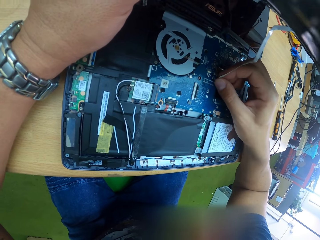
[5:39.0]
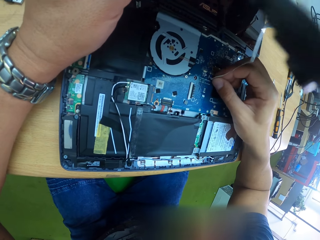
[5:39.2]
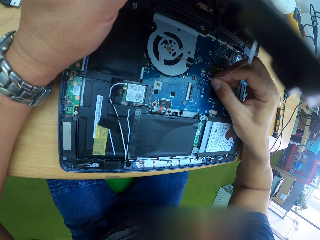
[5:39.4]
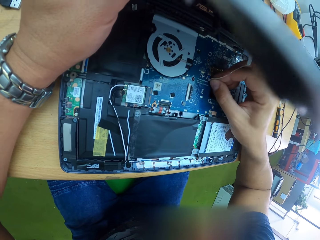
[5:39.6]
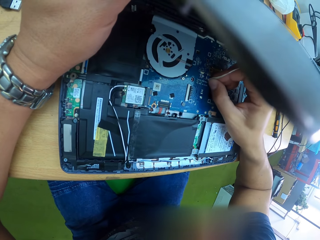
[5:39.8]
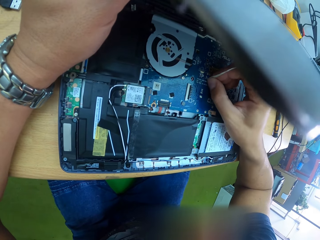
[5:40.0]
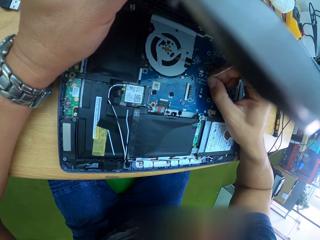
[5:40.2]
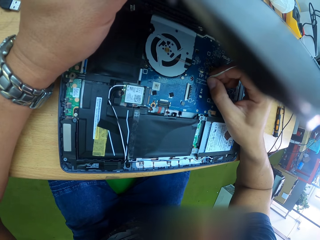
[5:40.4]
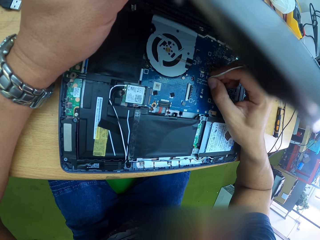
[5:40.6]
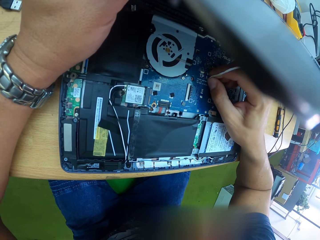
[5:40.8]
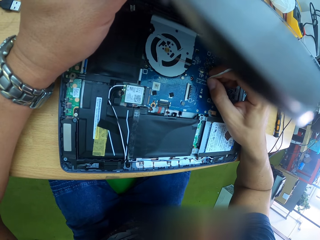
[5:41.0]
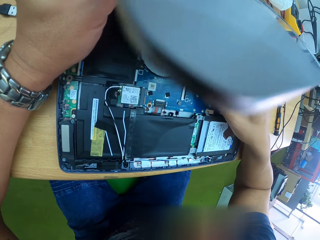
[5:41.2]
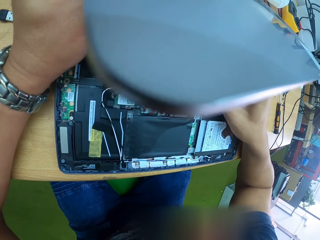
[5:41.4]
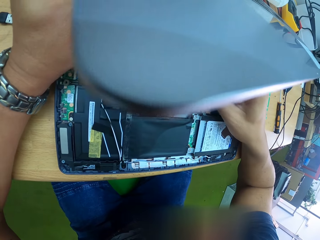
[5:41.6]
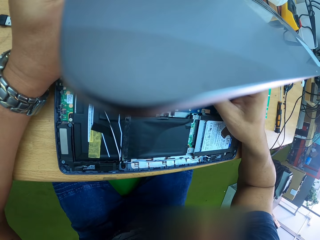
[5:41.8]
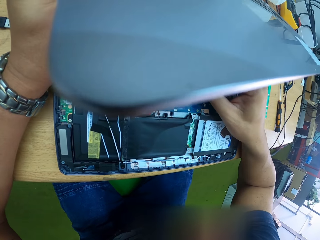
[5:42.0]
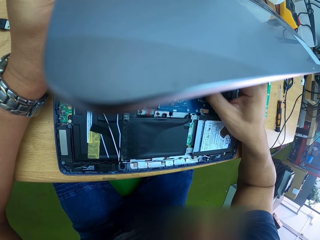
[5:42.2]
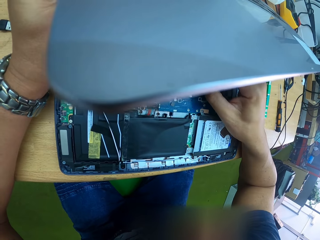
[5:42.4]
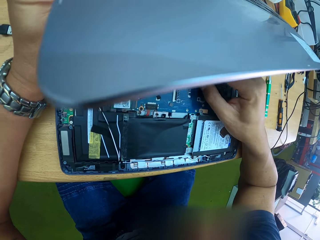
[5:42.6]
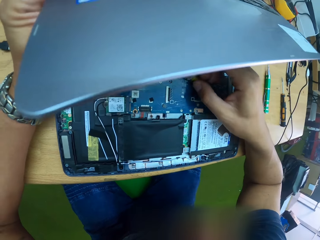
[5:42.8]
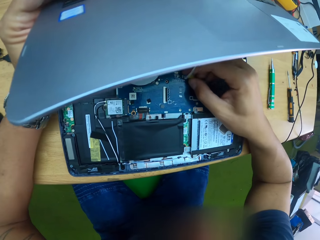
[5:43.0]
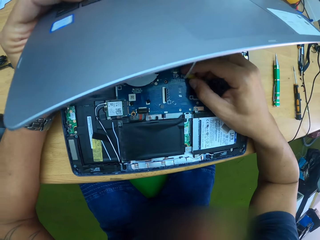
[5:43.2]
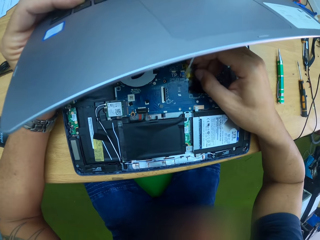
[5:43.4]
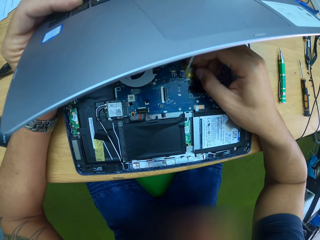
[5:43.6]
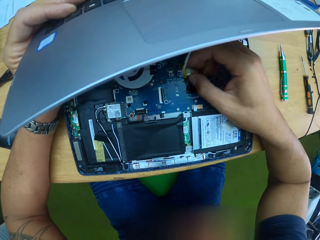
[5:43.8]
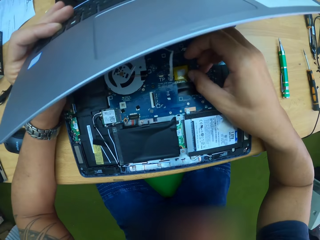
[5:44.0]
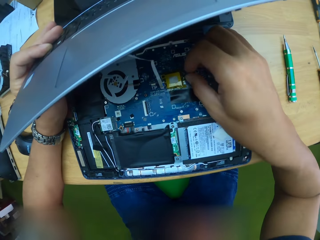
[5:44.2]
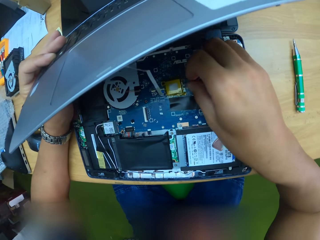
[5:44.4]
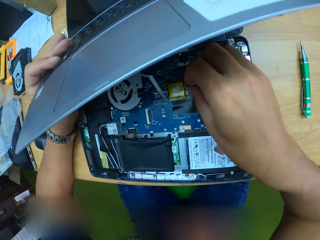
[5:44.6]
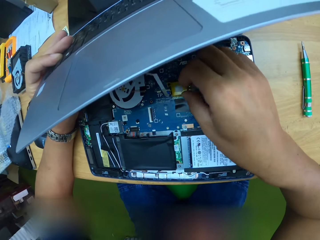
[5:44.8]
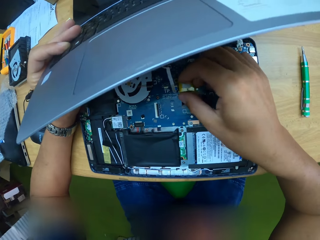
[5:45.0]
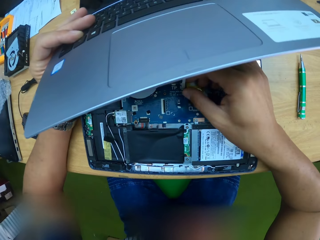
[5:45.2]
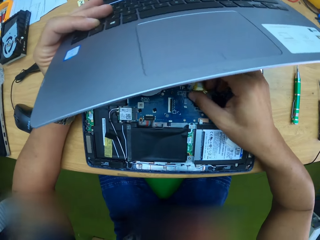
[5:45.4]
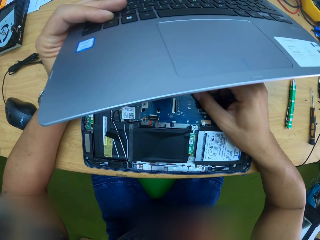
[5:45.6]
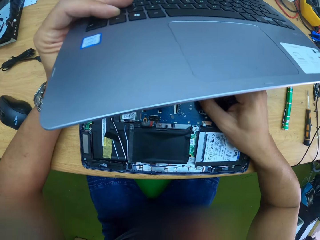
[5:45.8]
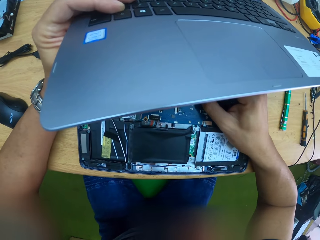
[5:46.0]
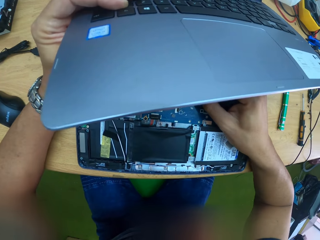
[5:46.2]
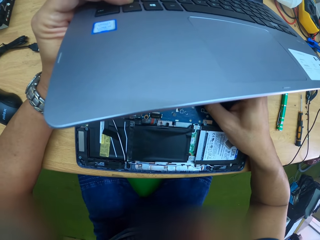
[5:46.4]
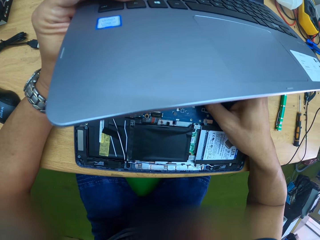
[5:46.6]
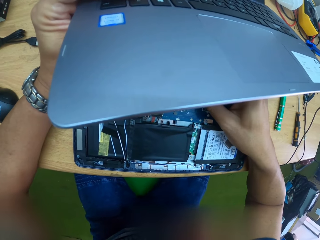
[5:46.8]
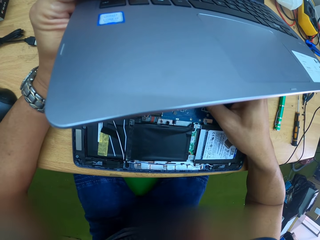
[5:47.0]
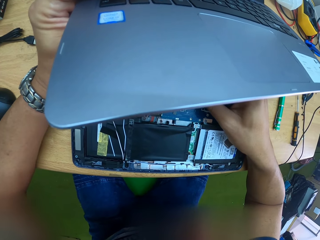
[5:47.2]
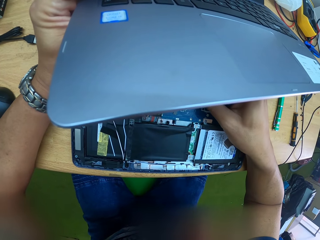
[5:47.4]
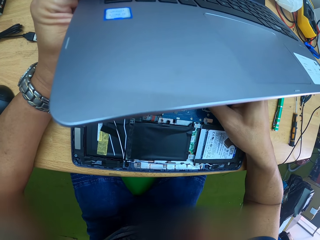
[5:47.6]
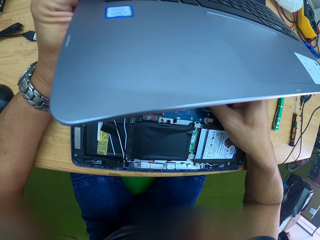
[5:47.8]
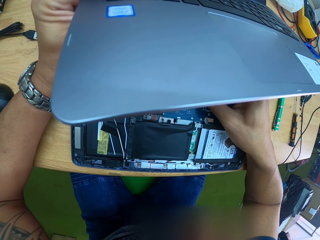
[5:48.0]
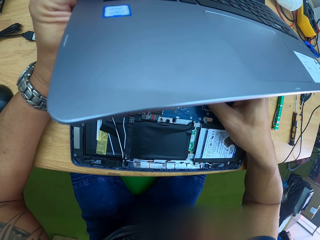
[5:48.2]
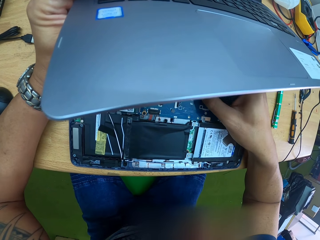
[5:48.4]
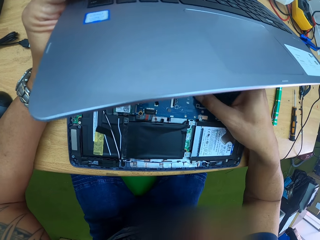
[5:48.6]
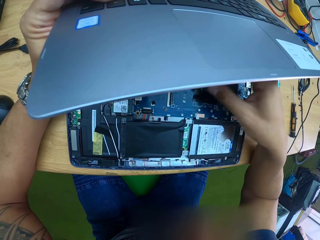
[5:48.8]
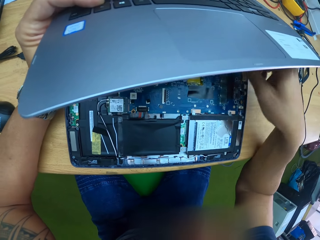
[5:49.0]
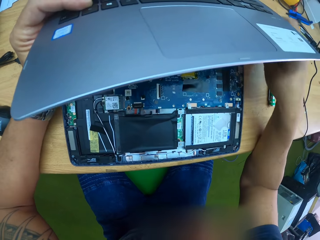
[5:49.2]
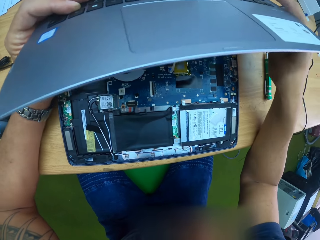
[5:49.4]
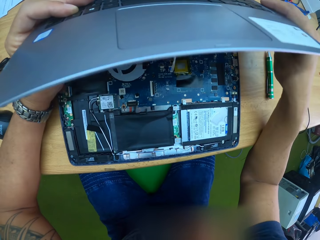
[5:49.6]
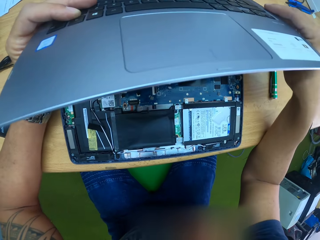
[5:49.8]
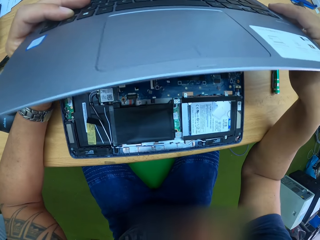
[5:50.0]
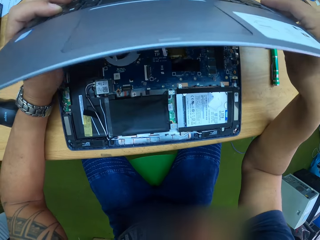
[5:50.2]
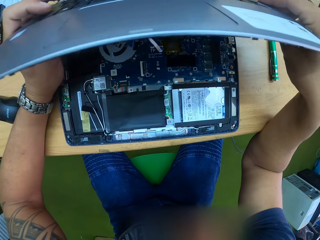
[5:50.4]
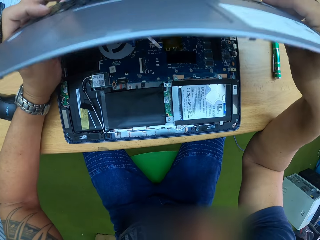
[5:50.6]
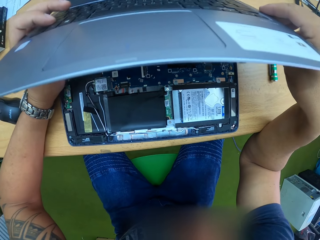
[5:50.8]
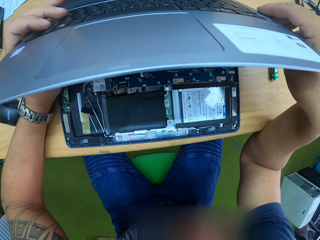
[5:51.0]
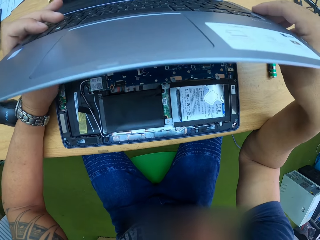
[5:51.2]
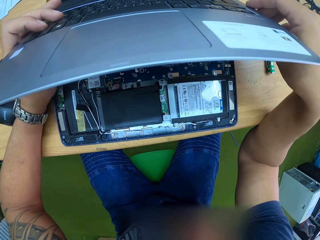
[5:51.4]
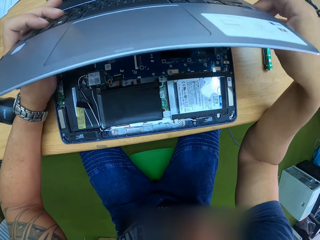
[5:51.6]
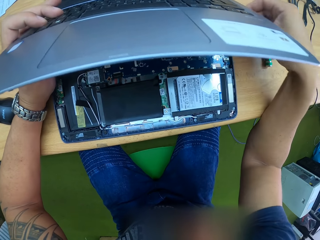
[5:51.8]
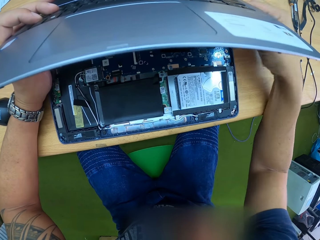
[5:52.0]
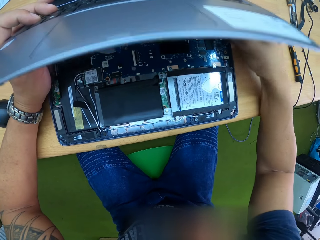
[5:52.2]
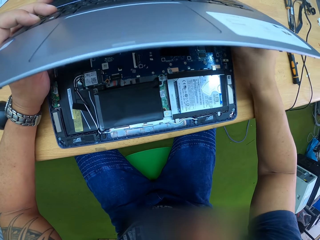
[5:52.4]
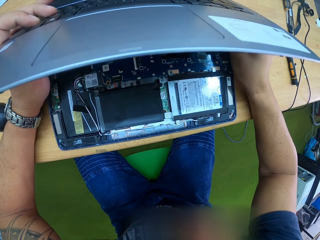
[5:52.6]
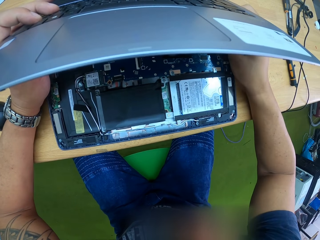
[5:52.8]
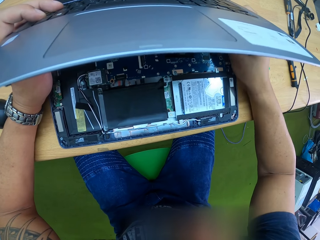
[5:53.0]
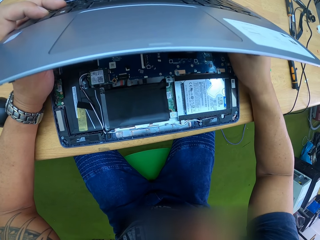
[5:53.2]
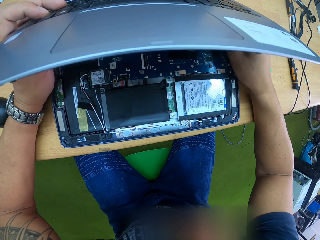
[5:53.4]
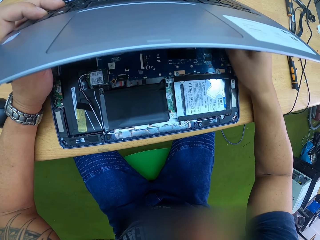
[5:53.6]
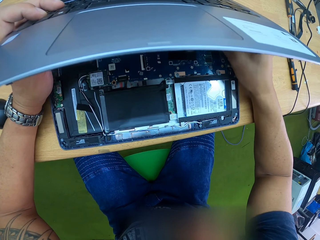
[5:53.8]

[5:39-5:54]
The camera wearer attaches the flexible ribbon cable to the system board with his right hand. He aligns the palm rest to the laptop with his hands.

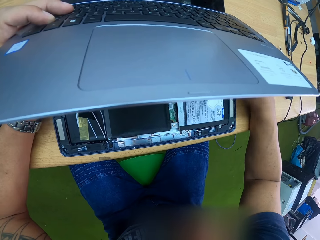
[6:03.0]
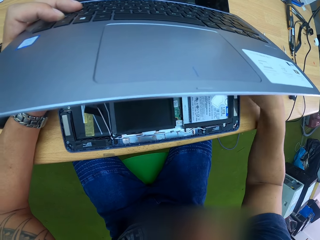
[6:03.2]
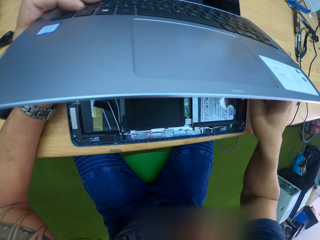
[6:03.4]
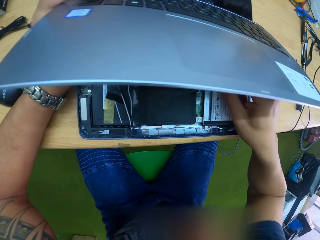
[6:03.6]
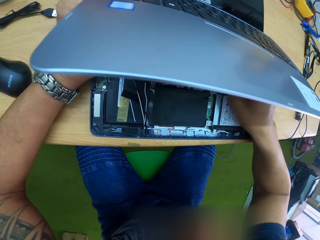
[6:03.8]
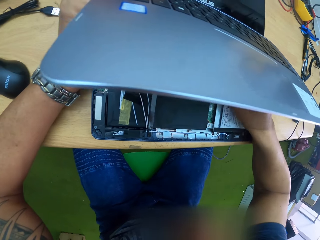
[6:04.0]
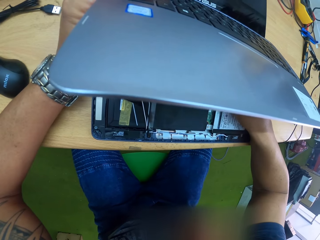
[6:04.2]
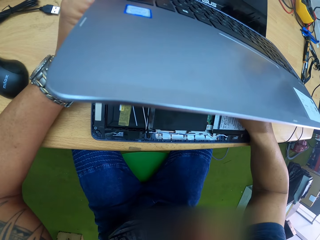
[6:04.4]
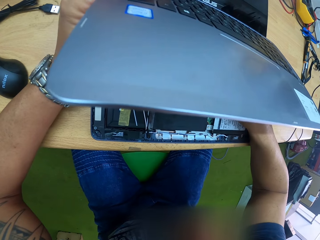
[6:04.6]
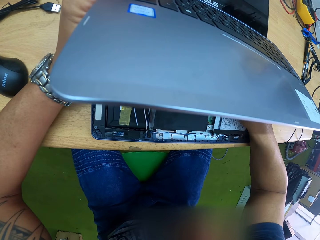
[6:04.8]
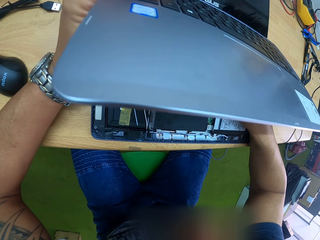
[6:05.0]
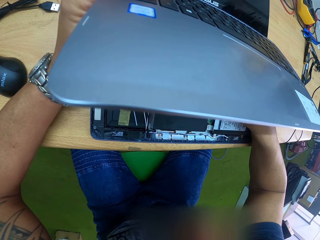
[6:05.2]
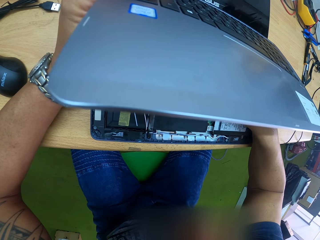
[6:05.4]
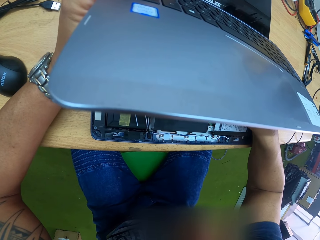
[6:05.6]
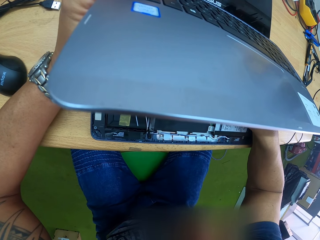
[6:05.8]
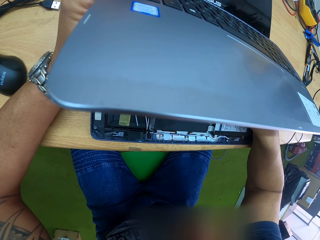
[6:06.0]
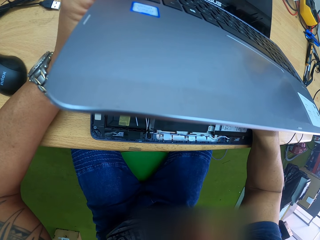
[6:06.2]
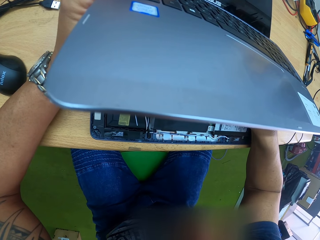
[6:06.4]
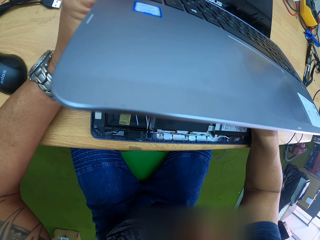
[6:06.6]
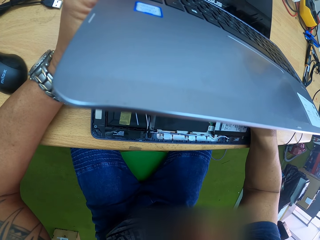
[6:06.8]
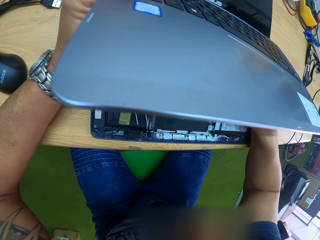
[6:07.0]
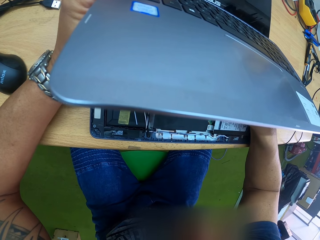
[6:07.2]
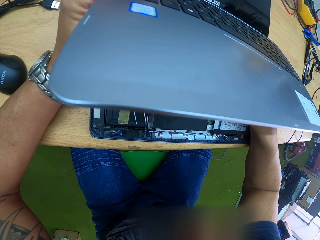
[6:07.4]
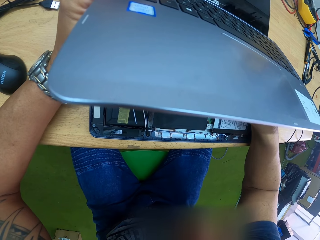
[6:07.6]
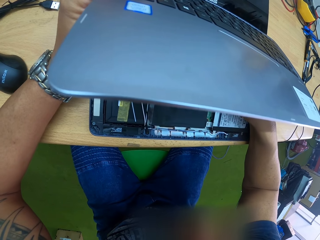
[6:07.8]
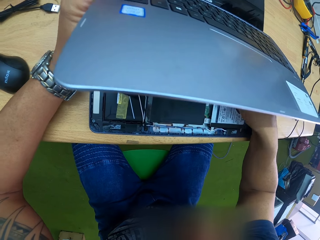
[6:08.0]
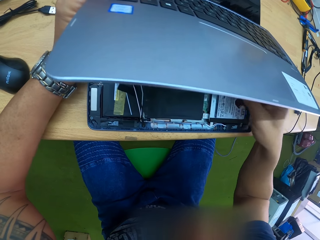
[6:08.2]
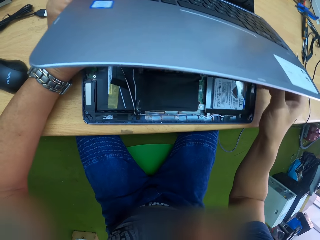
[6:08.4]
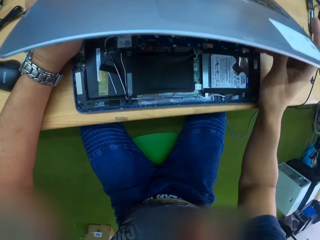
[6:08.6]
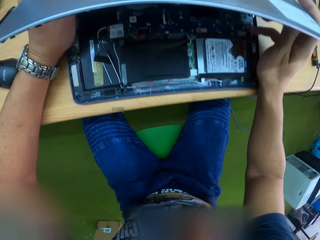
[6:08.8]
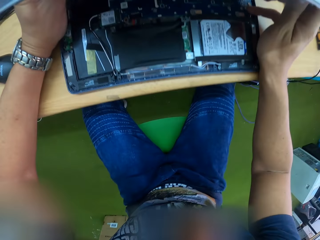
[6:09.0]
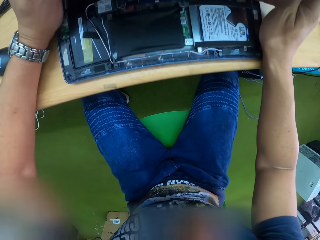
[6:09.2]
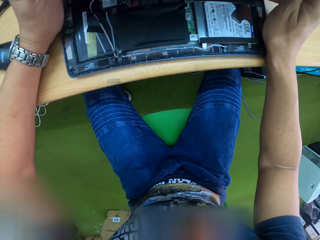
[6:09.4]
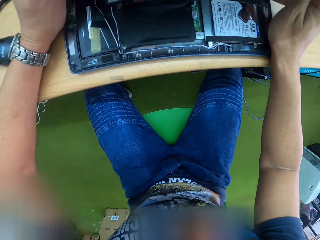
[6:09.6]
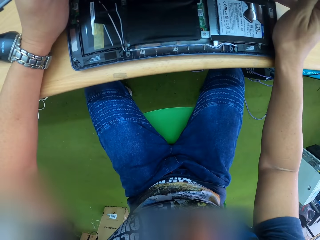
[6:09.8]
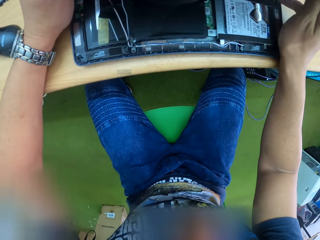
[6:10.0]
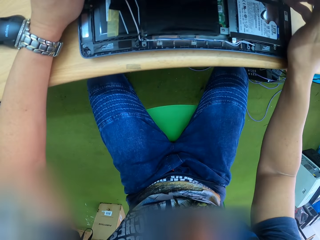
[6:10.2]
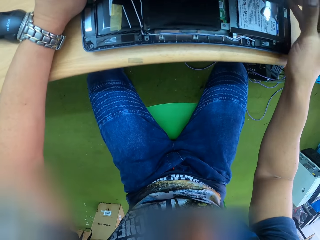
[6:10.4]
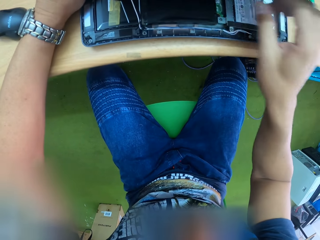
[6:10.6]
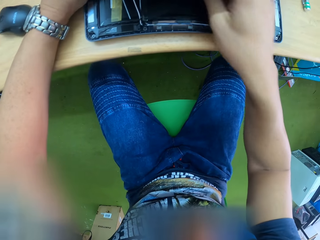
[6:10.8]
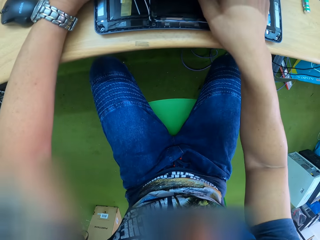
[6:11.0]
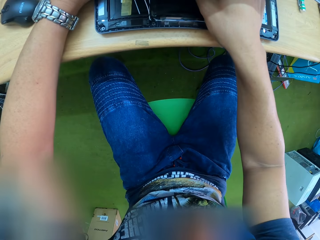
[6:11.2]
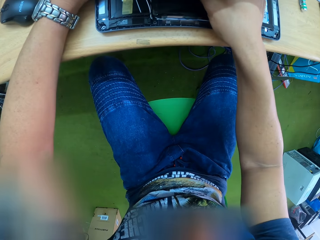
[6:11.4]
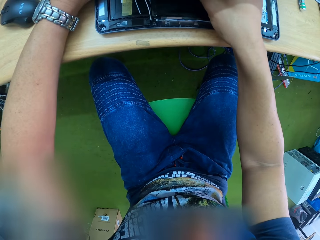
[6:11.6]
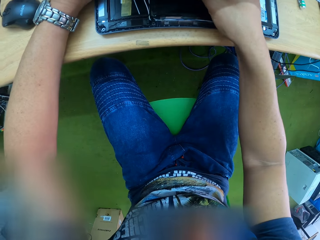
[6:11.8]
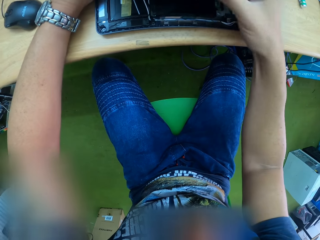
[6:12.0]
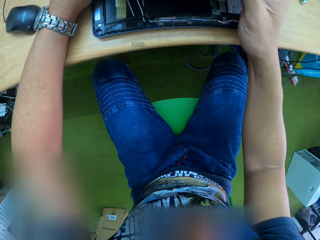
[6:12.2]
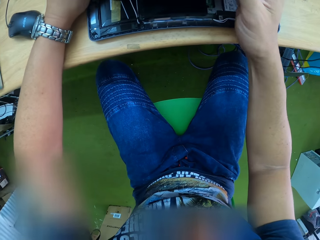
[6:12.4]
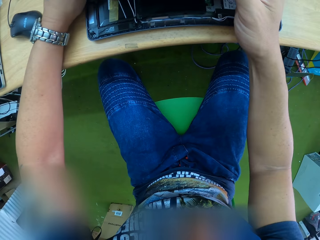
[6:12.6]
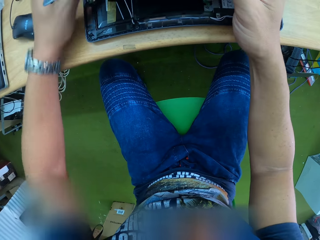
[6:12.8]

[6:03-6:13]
The camera wearer touches the flexible ribbon cable with his right hand. He touches the flexible ribbon cable with his right hand again.
